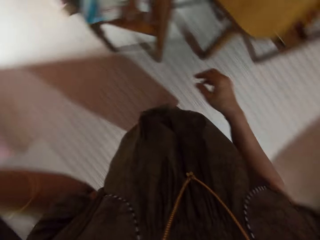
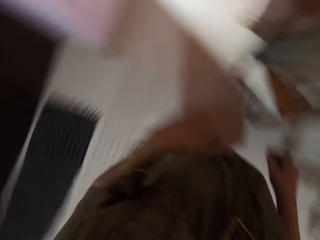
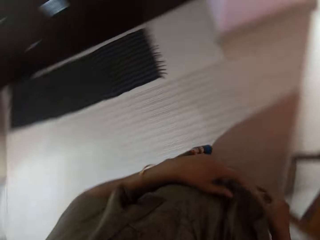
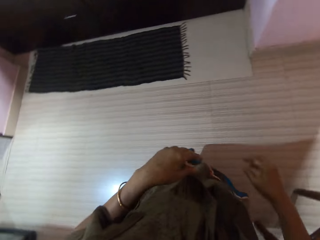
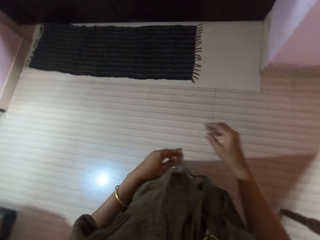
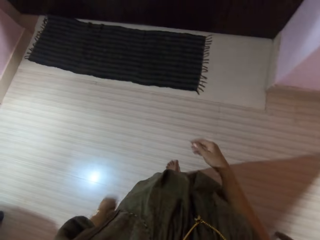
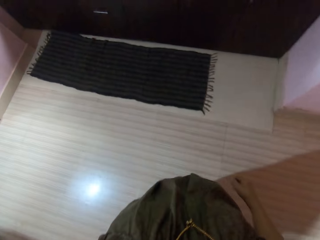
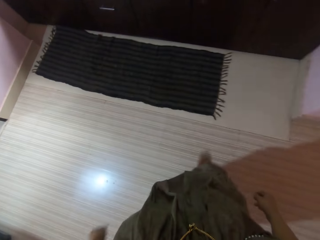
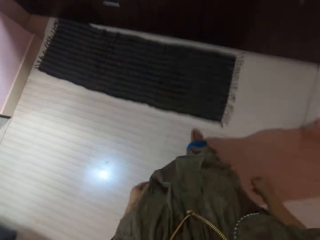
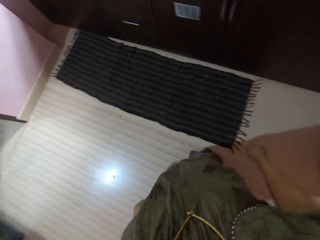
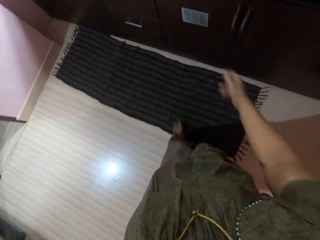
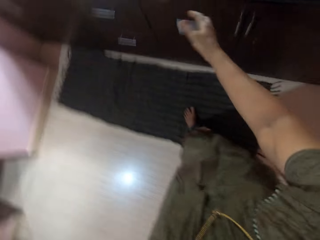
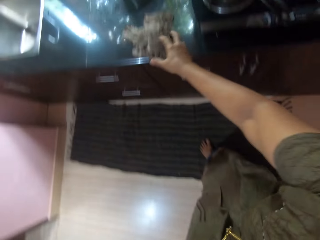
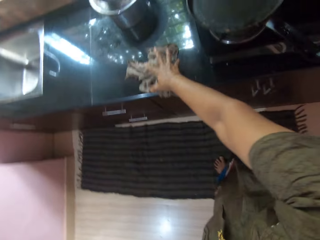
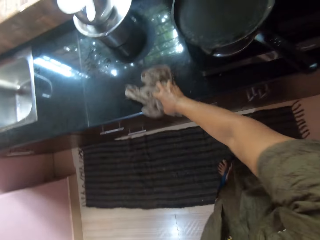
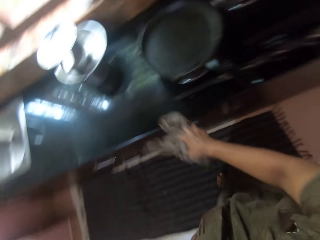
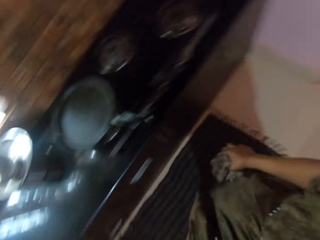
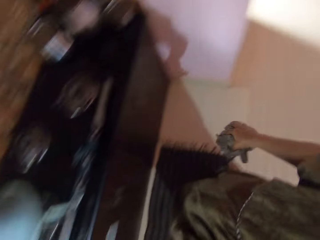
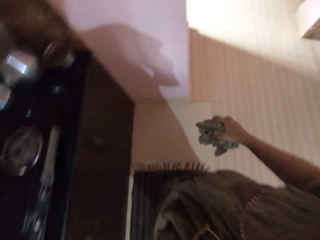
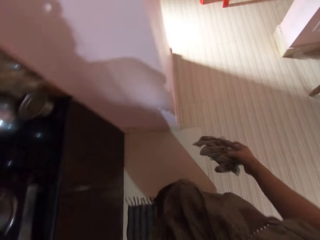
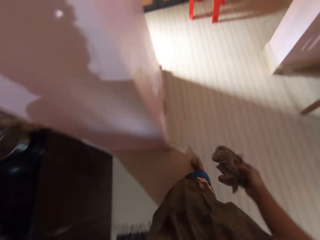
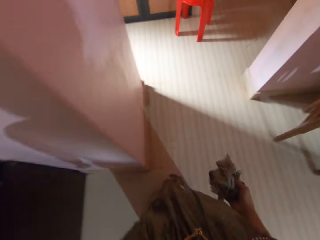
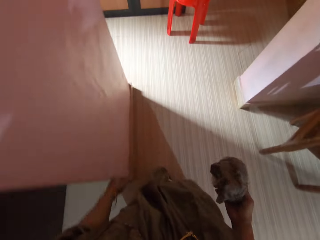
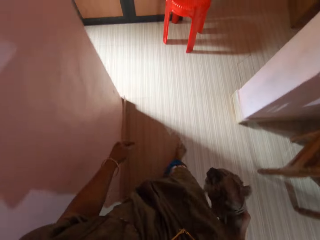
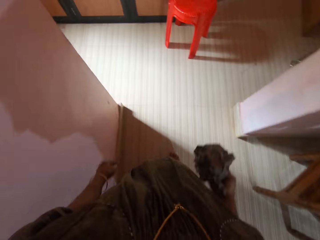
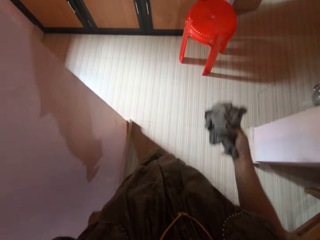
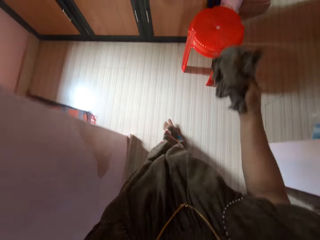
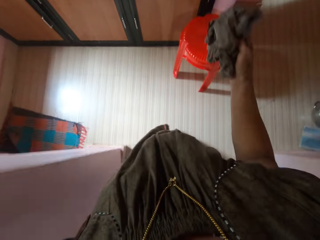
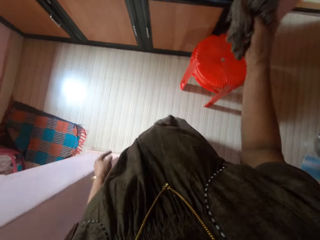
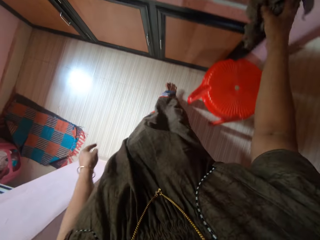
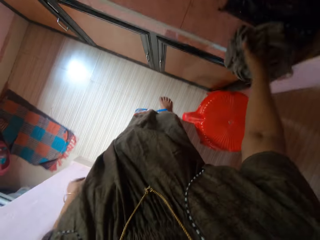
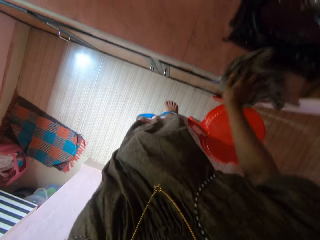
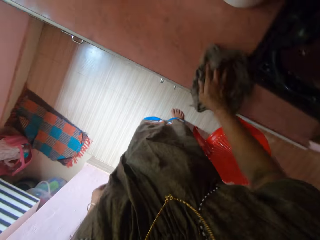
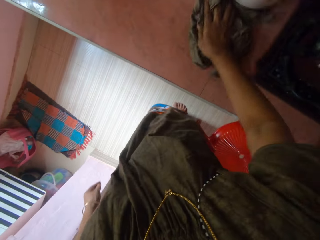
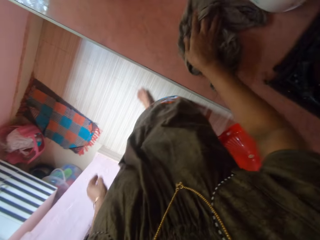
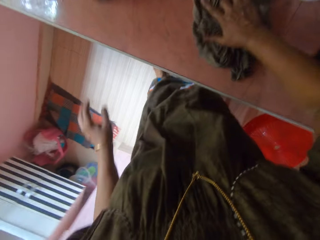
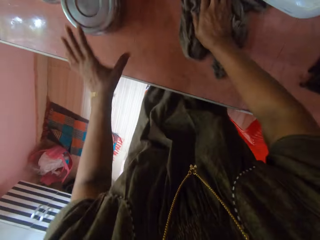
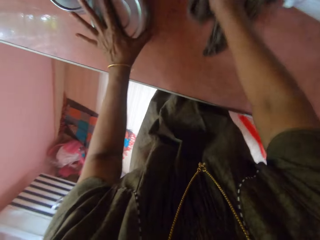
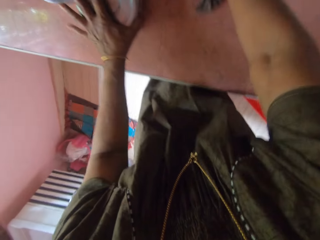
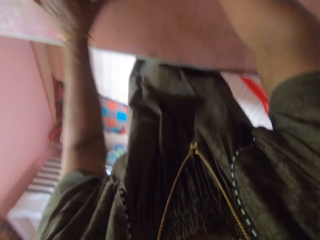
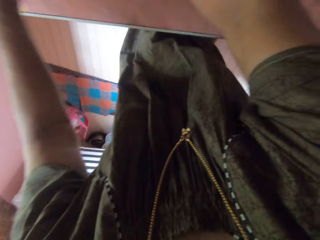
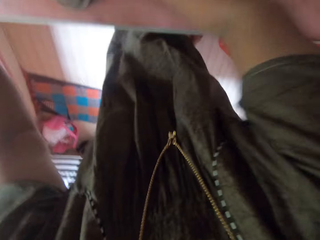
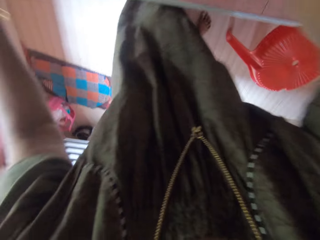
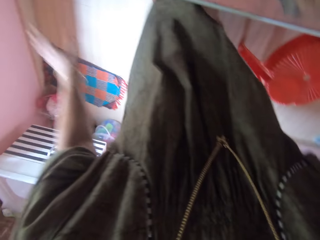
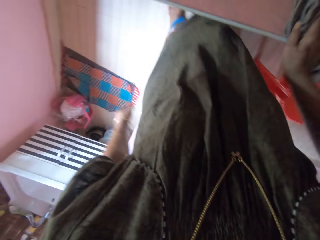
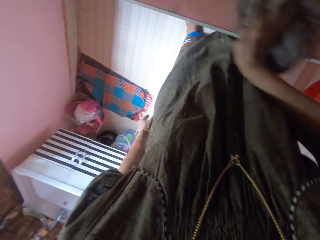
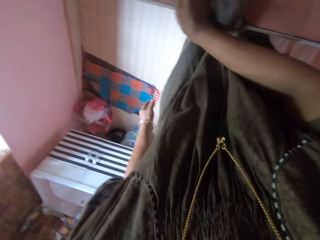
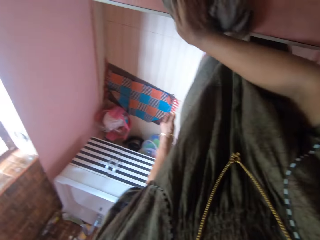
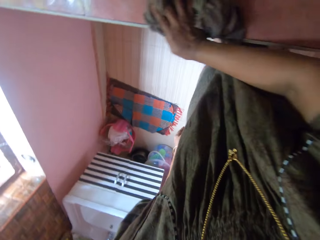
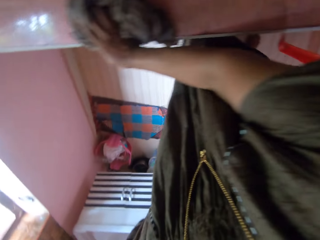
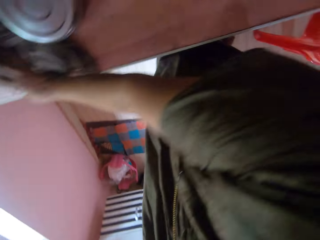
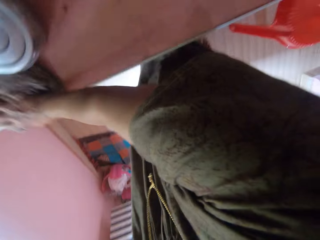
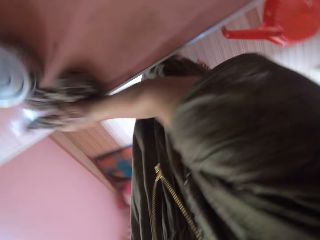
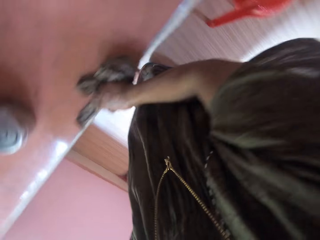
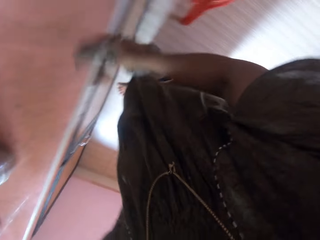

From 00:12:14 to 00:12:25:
The camera wearer turns around. They pick up the cloth or napkin from the shelf. They walk around the house. They walk to a cupboard. They clean the top of the cupboard with the napkin. They move a plastic bowl on the cupboard. They wipe the surface.

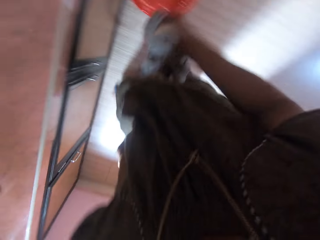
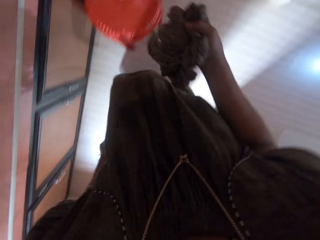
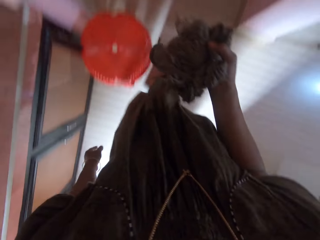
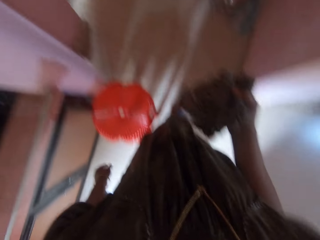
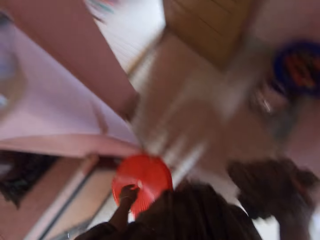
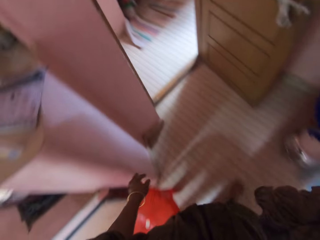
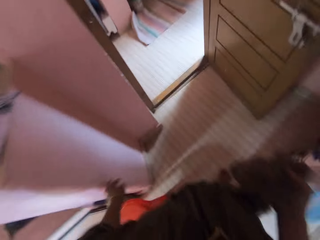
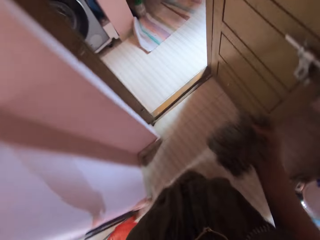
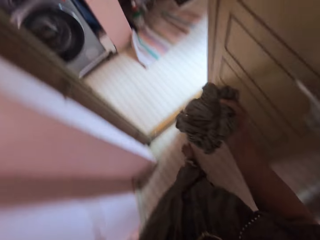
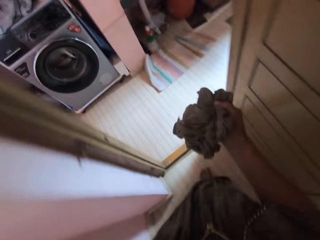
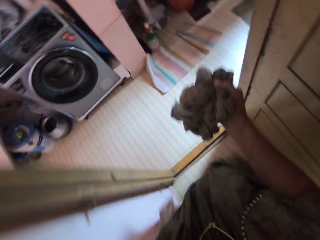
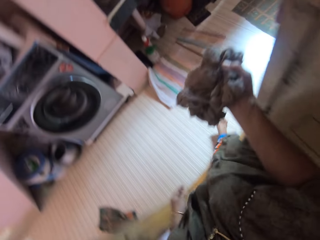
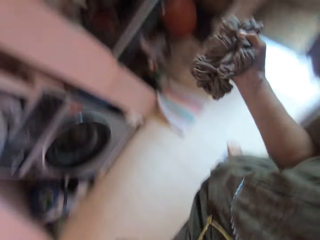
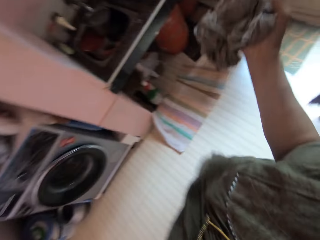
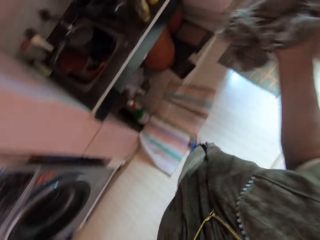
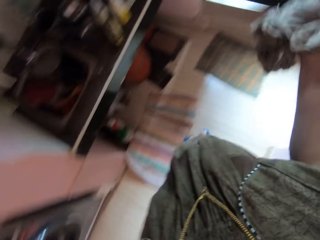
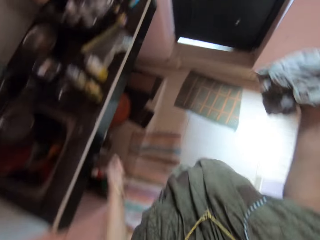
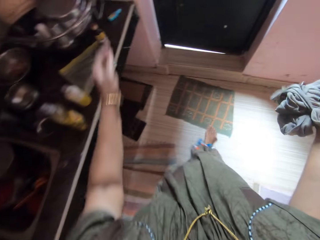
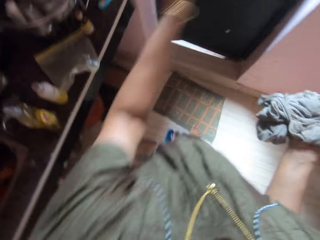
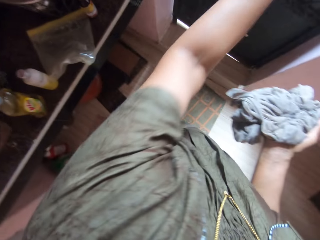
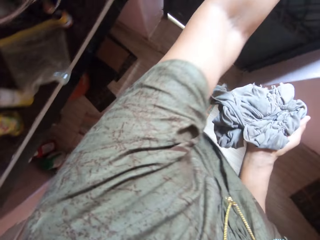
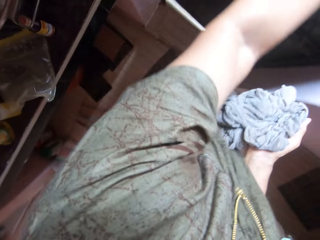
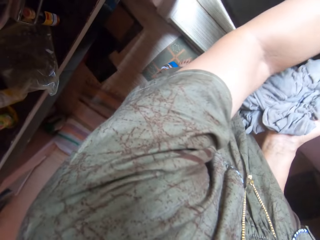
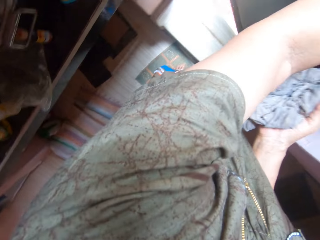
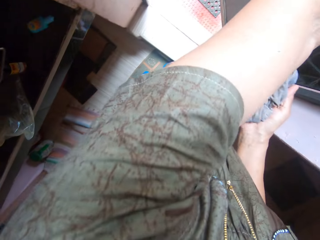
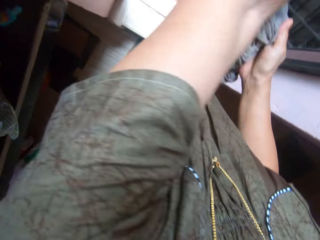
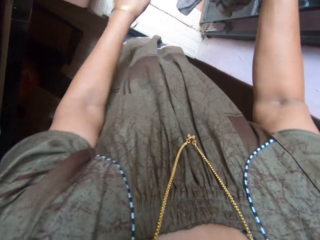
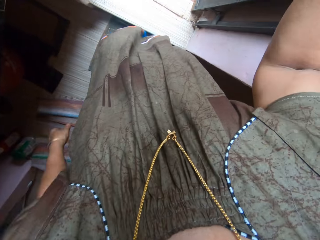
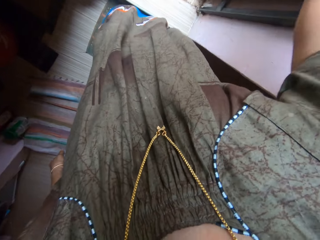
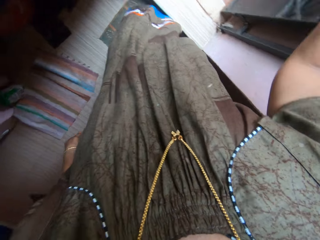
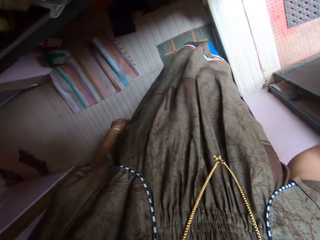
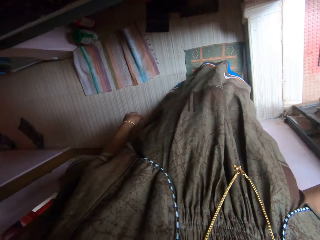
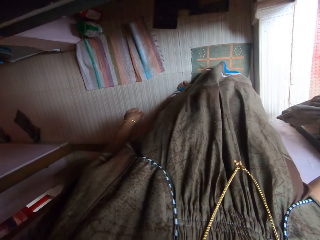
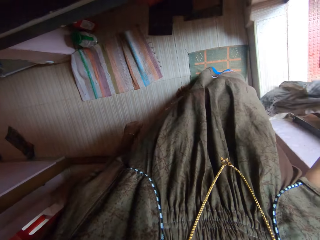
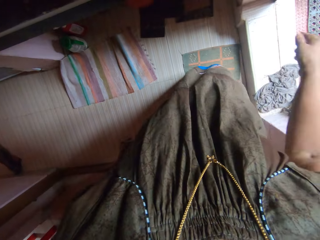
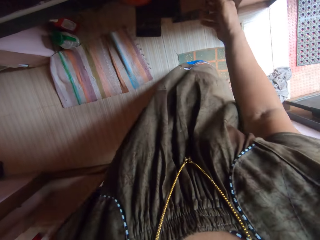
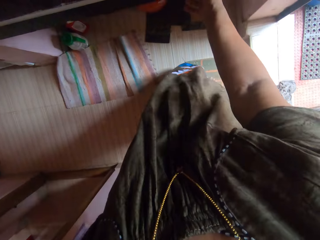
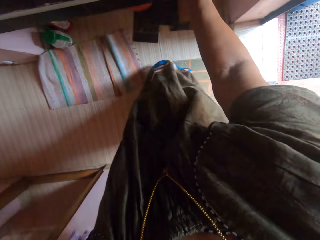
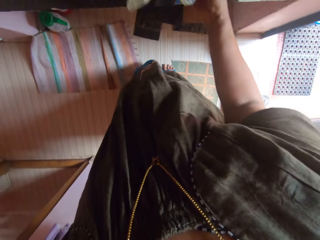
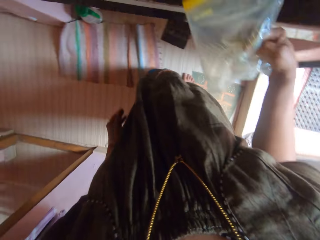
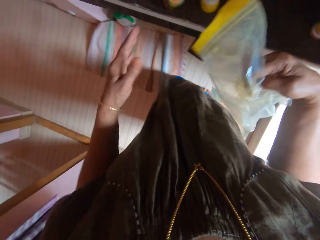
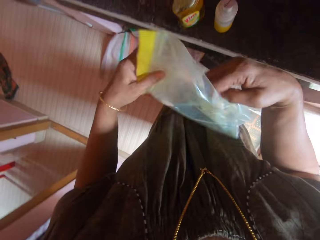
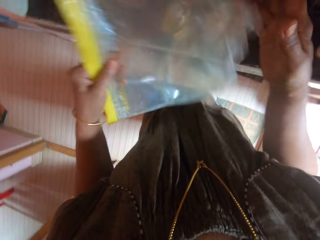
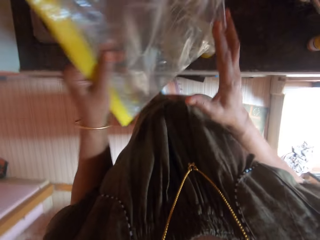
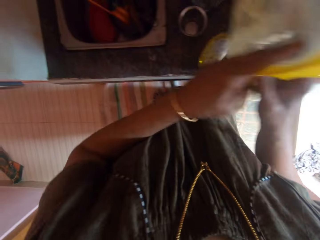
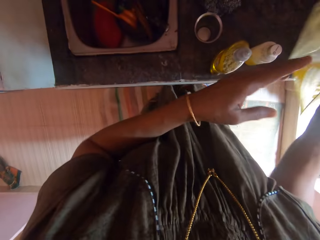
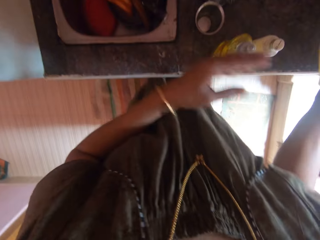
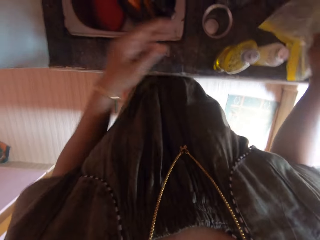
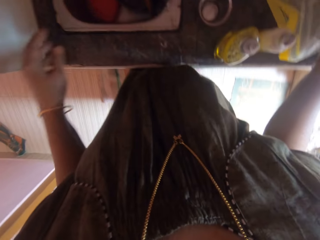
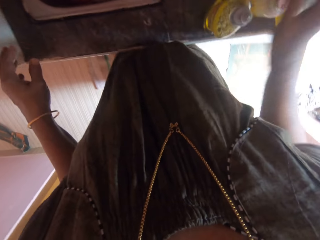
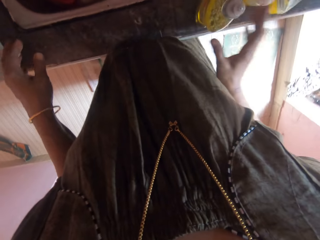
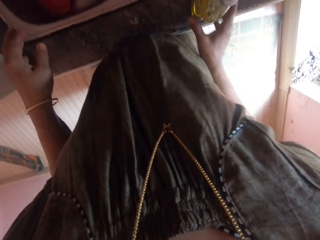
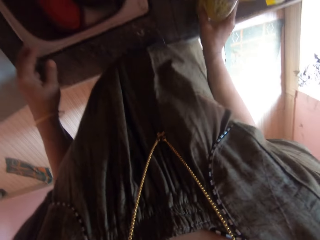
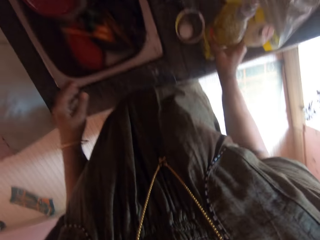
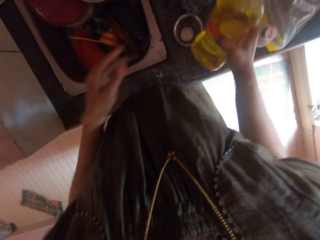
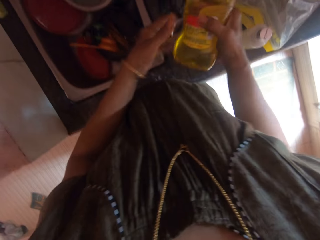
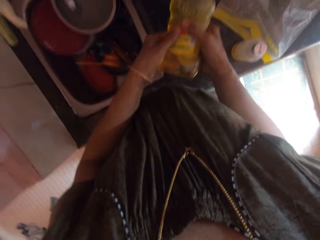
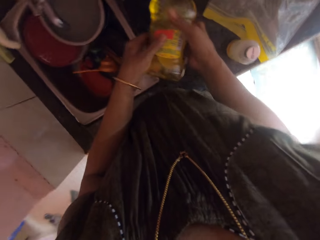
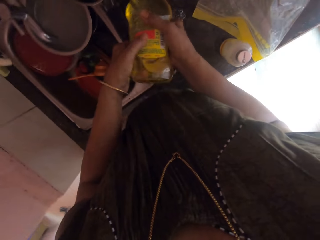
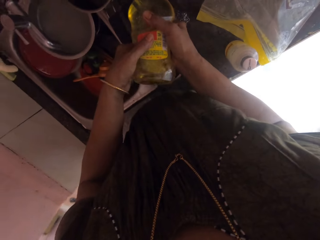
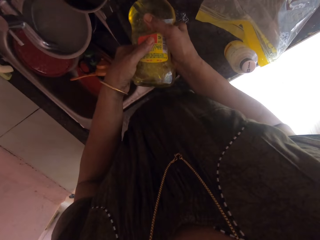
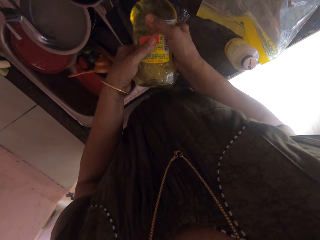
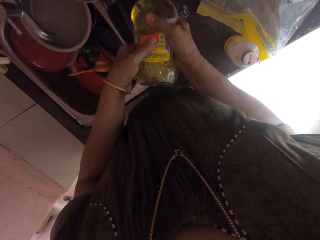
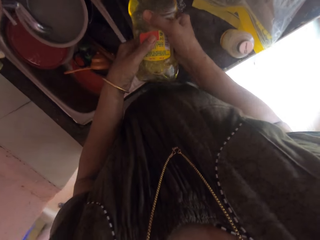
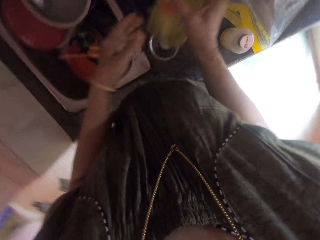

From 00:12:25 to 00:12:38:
The camera wearer turns around. They walk around the house. They walk to the entrance door. They push open a gate door. They shake off dirt from the cloth outside the apartment. They drop the cloth on the floor. They take a zipper bag from a shelf. They drop the zipper bag on the kitchen cabinet. They pick up a bottle with soap from the cabinet. They pour soap in a cooking pot.
